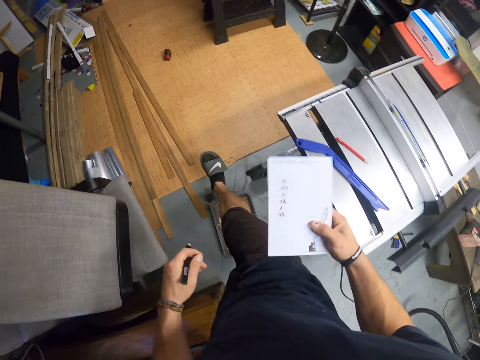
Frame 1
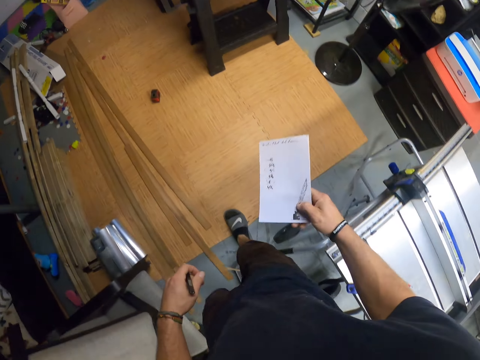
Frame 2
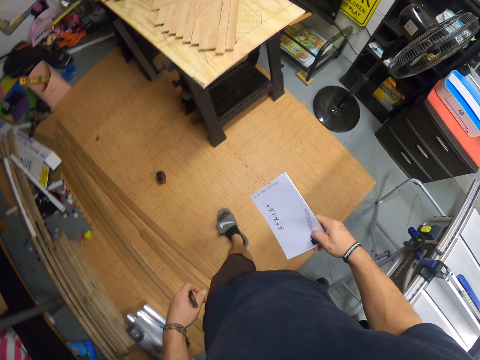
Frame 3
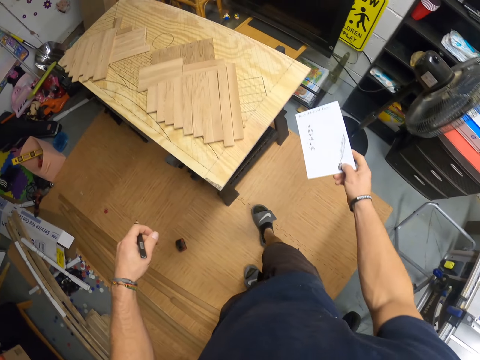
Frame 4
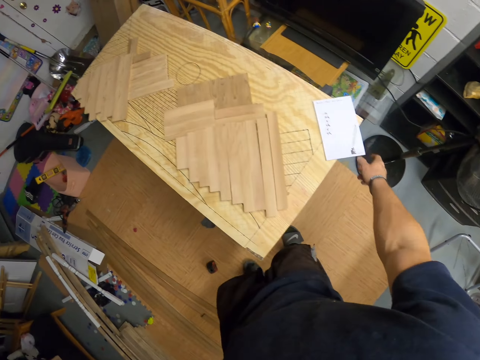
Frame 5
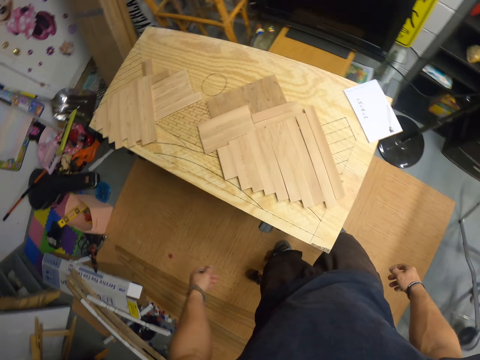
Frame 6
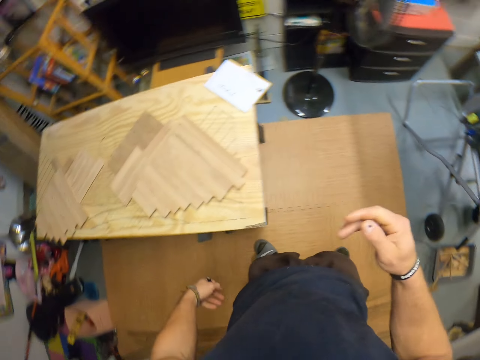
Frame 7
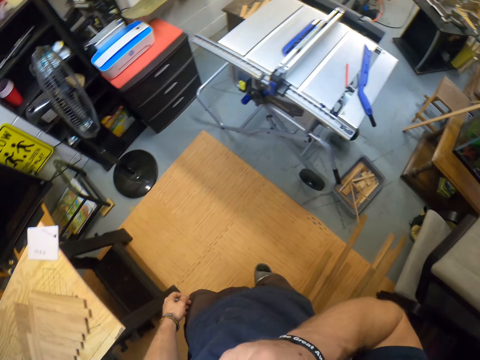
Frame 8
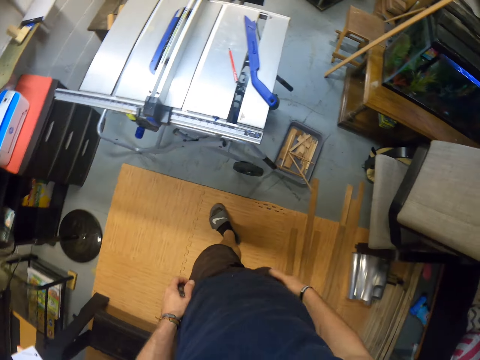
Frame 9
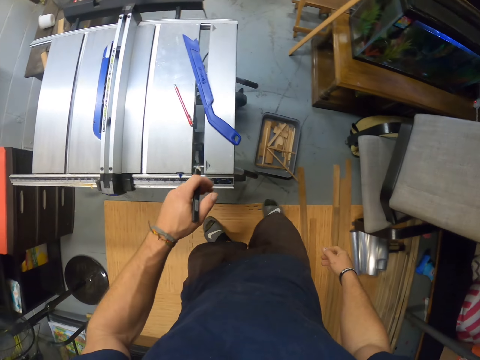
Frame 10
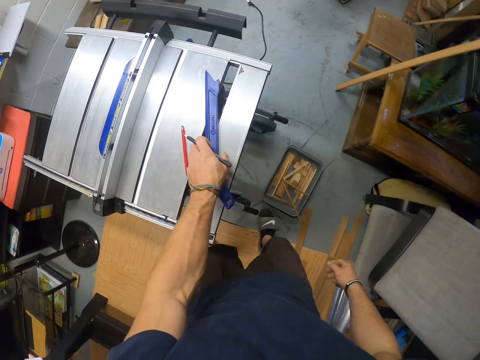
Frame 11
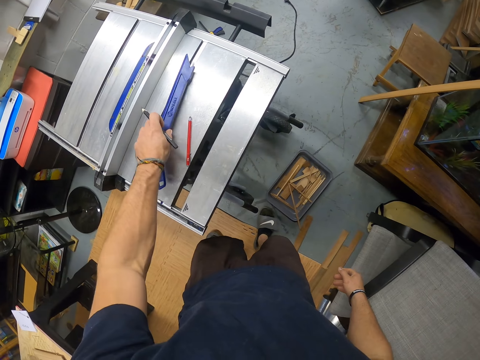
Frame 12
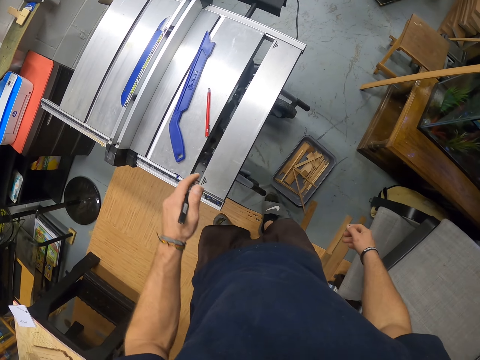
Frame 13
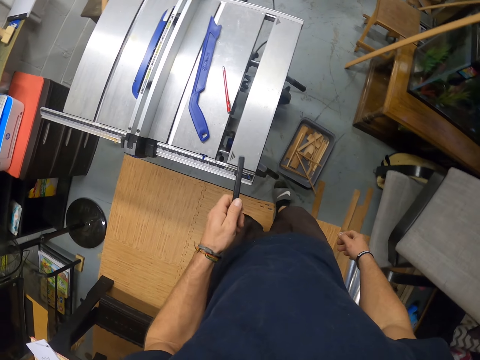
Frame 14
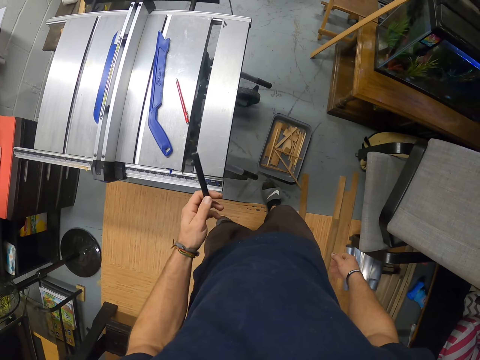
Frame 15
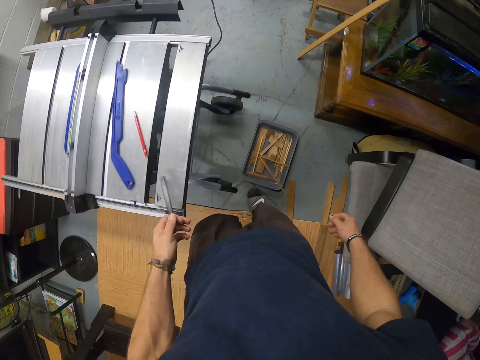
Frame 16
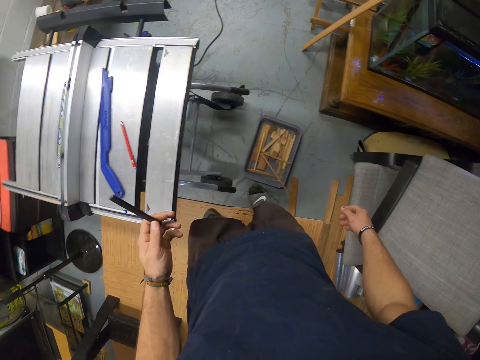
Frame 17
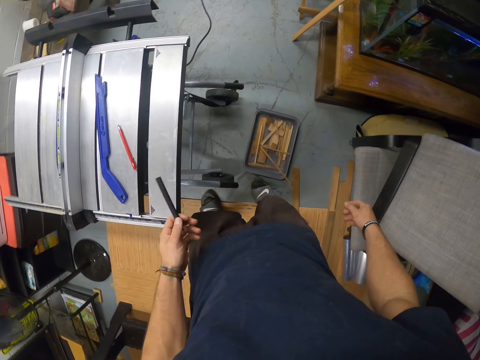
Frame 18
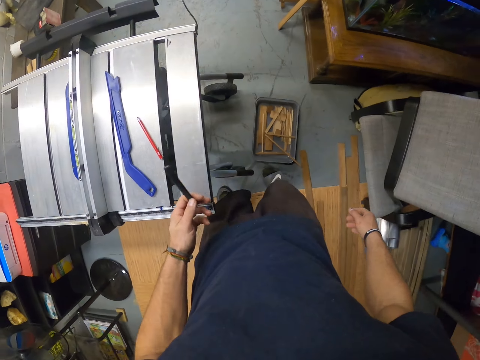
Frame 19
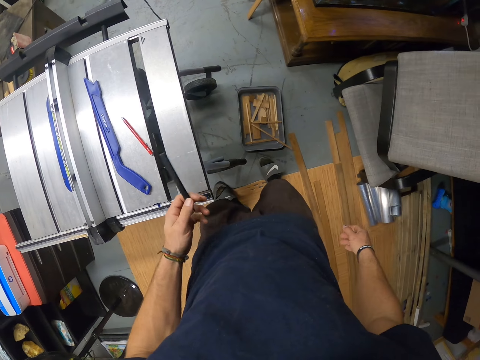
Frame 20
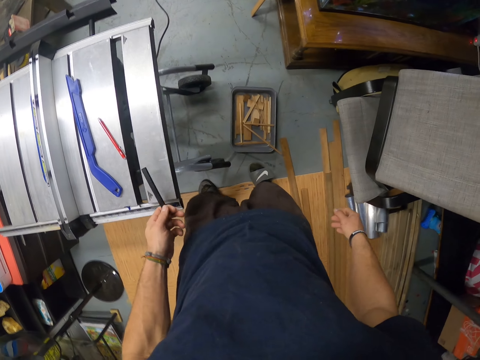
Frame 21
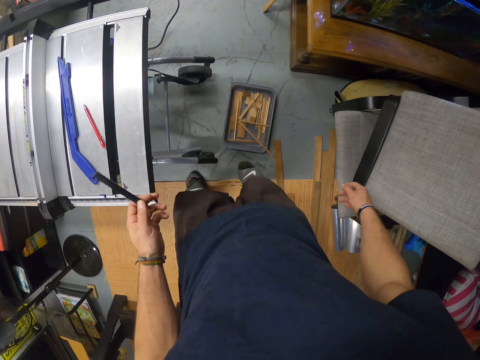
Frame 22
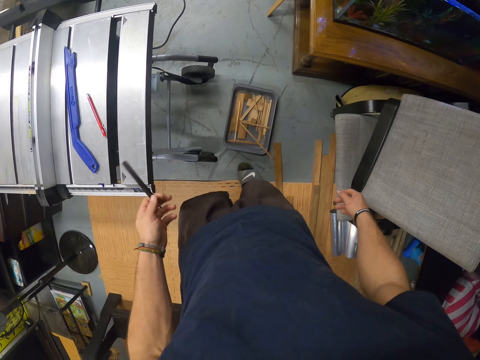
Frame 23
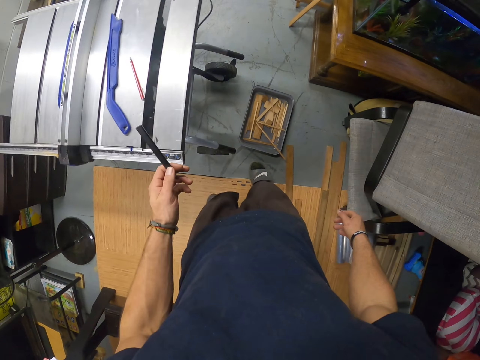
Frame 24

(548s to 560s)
The camera wearer drops the paper on the table in the workshop. He touches his face with his right hand. He walks to the table saw. He picks up the push stick on the table saw with his left hand. He drops the push stick on the table saw with his left hand. He hits the table saw with the pencil in his left hand.

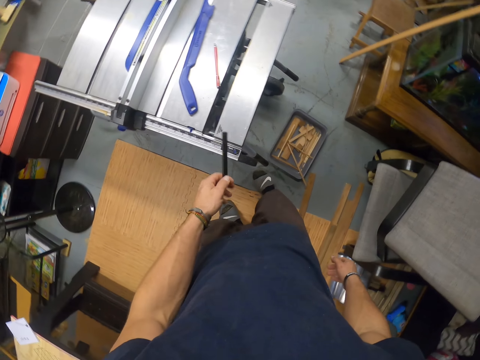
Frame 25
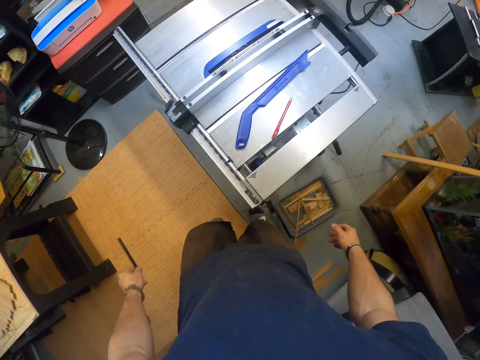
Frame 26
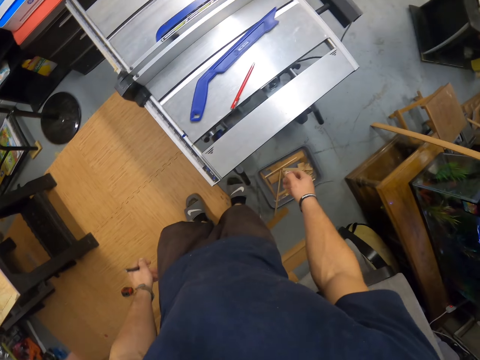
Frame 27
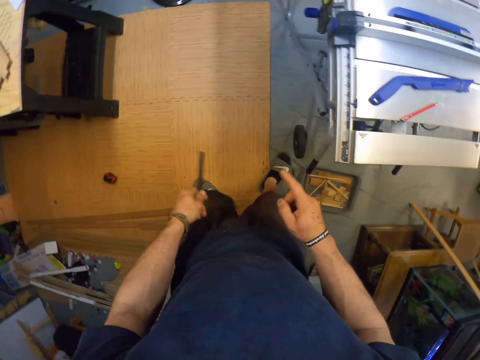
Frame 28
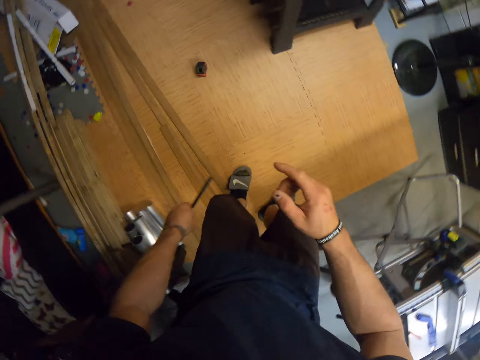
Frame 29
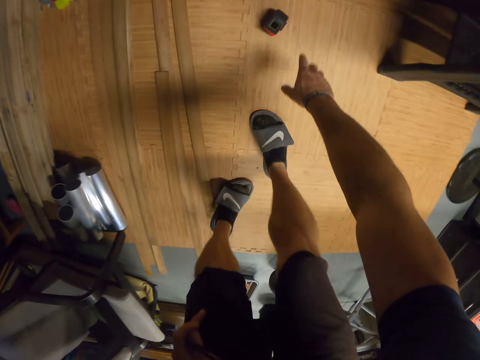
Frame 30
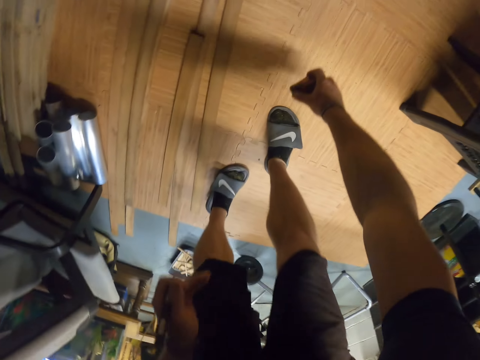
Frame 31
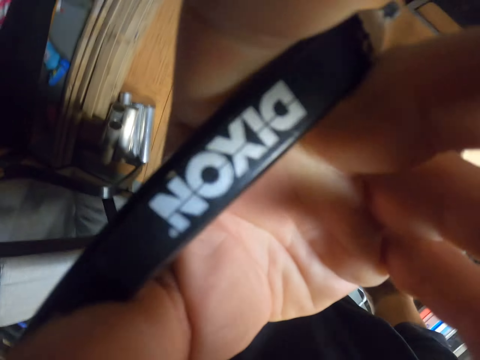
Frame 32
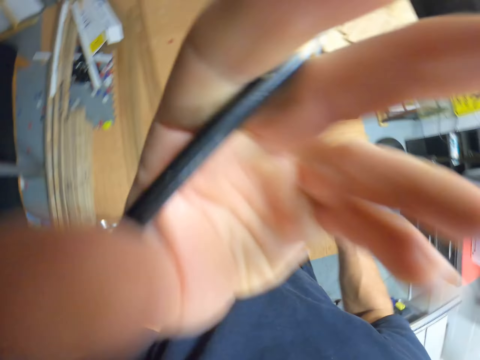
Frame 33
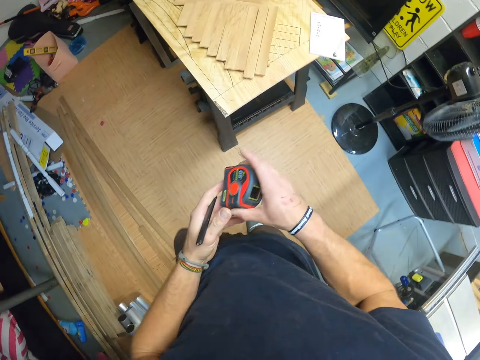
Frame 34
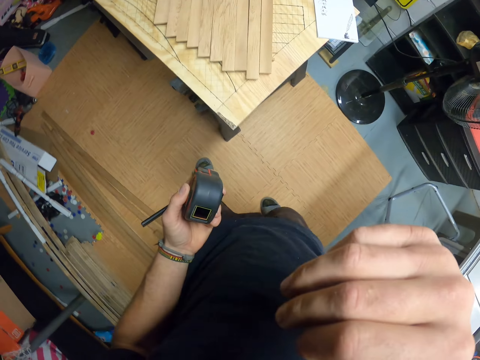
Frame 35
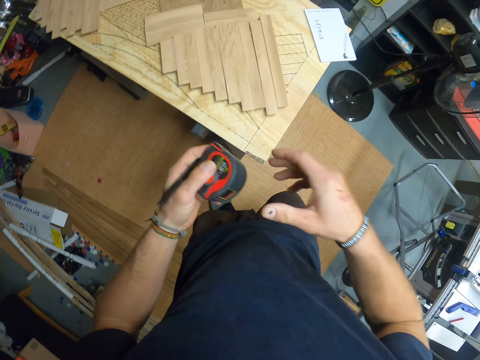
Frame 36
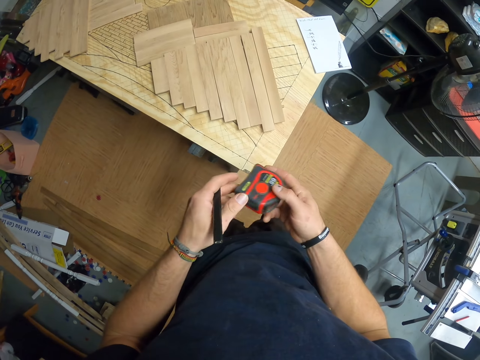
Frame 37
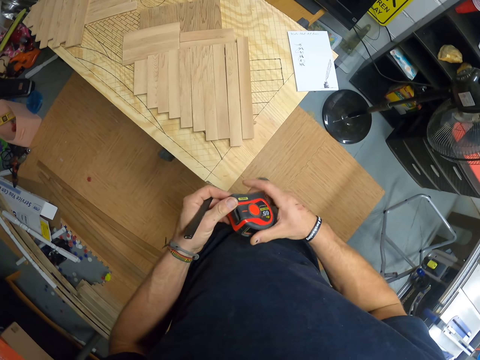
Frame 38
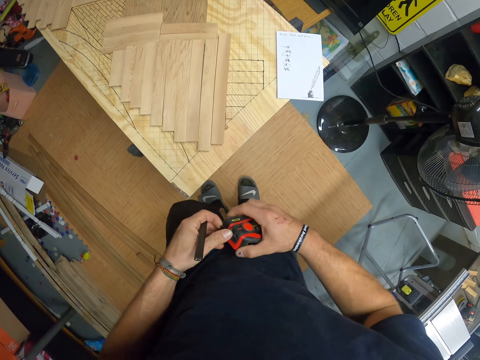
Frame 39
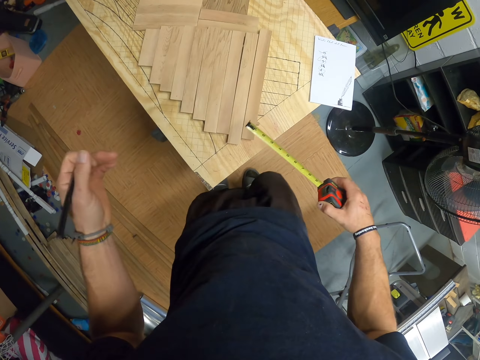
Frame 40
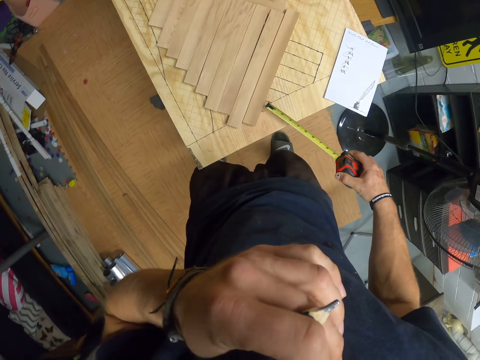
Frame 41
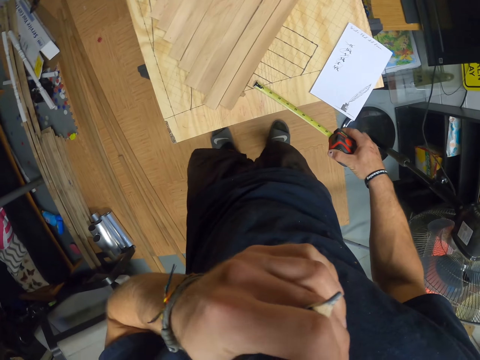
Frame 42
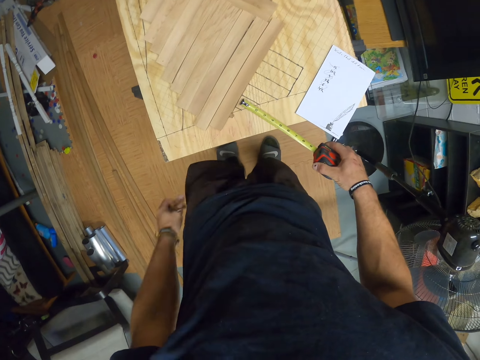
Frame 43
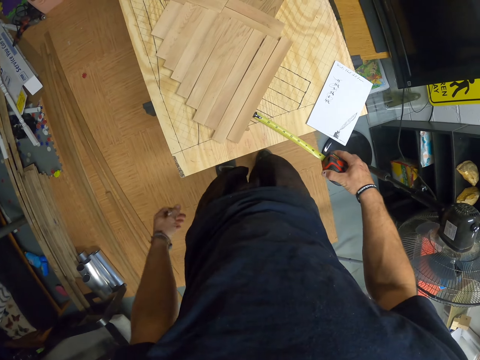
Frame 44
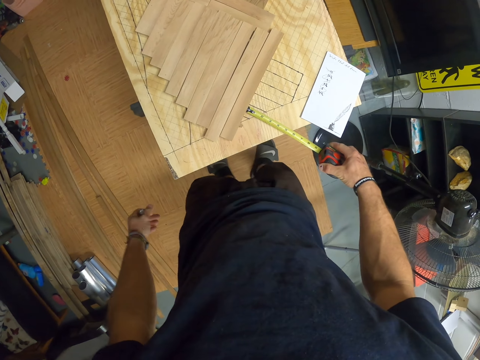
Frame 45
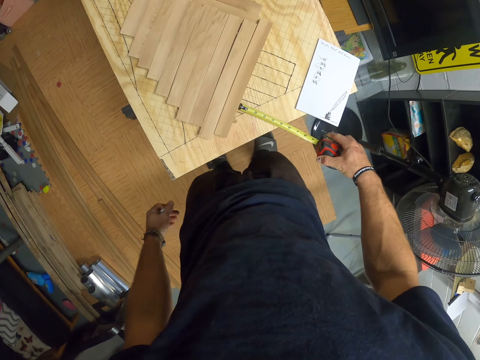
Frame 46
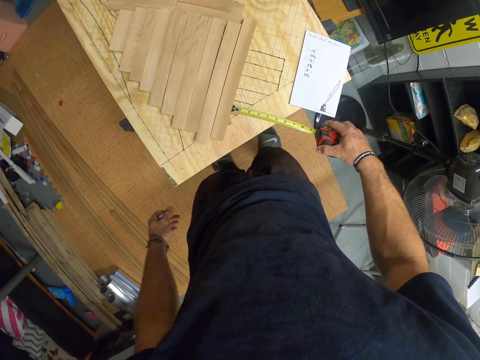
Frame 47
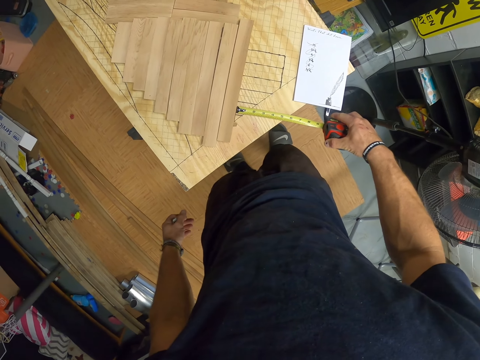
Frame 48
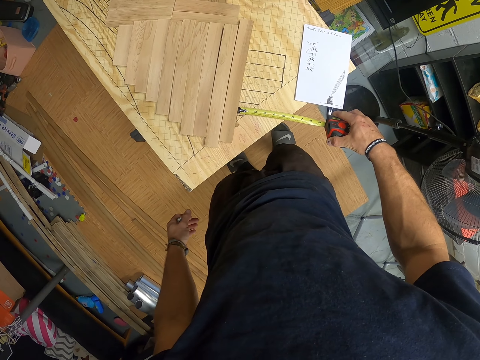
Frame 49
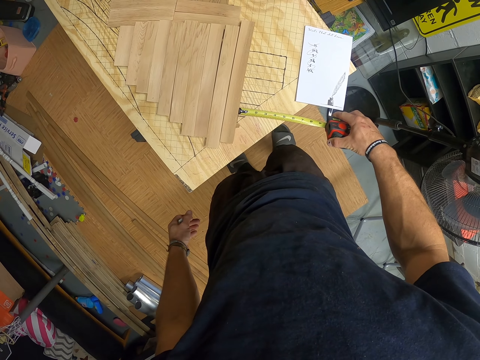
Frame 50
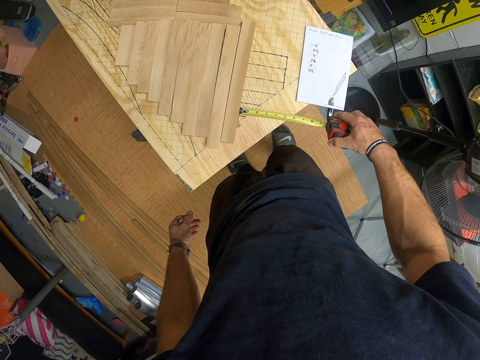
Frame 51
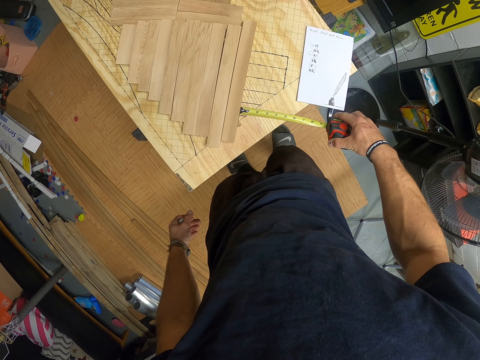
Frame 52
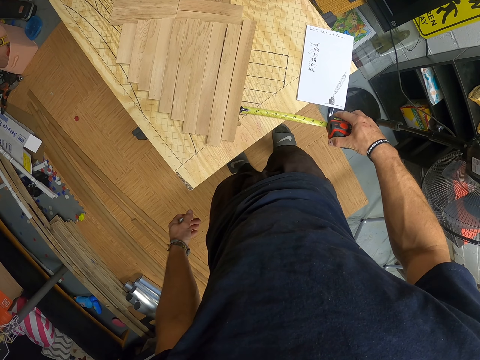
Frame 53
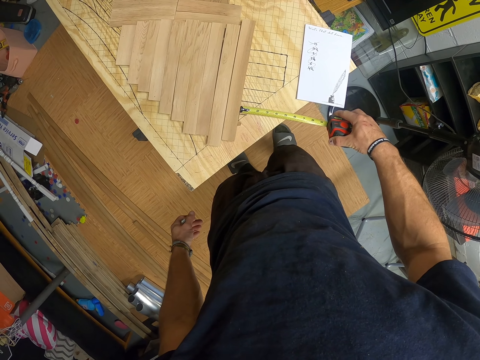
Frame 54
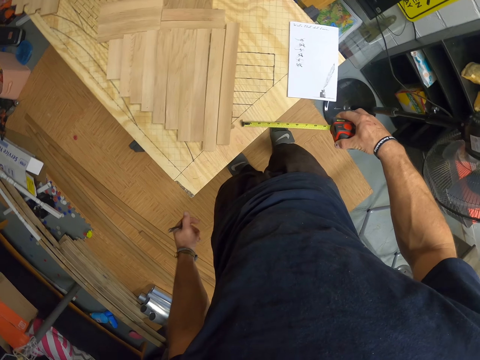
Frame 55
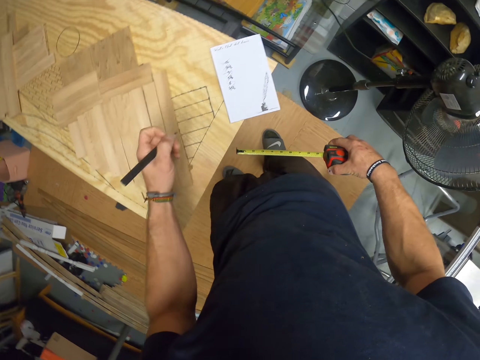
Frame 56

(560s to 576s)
The camera wearer moves the hand. He picks a measuring tape or tape measure from the floor with his right hand. He raises his left hand to his face. He touches the camera. He passes the measuring tape from his right hand to his left hand. He touches the tape measure. He puts a hand up. He passes the measuring tape from his left hand to his right hand. He holds the measuring tape with both hands. He opens the measuring tape with his left hand. He puts a hand up. He measures the table with the measuring tape in his right hand. He puts a hand down.
